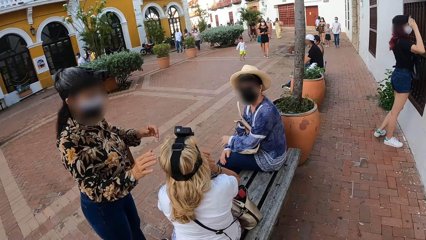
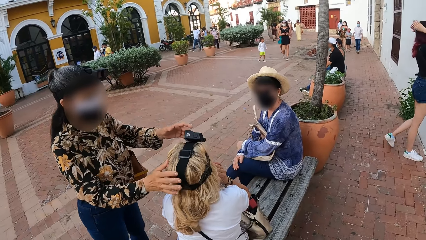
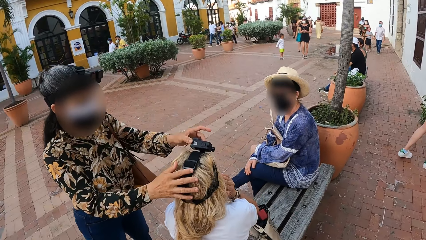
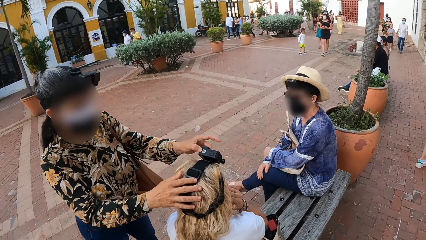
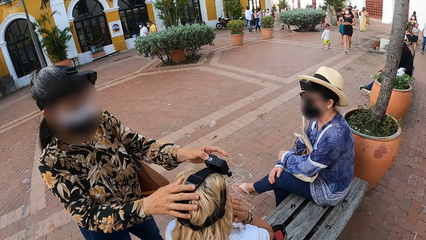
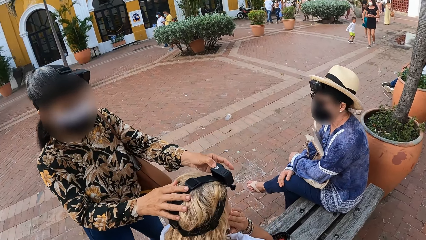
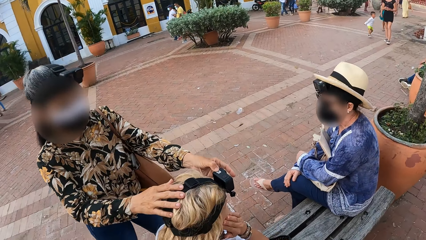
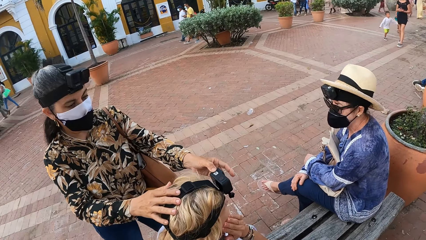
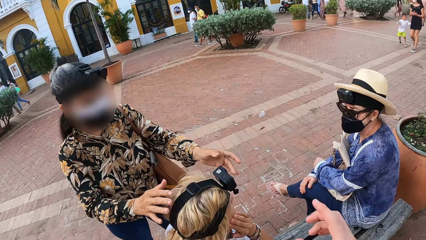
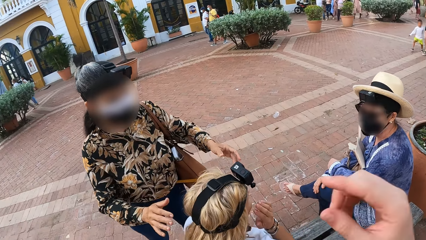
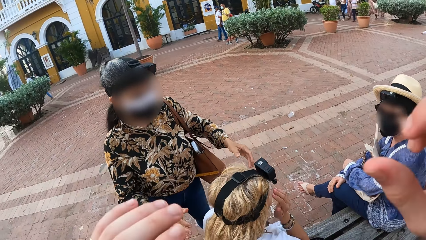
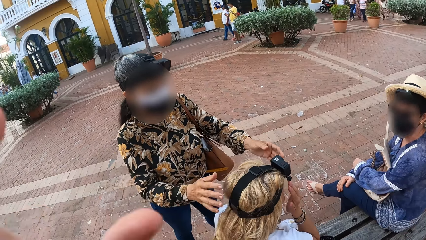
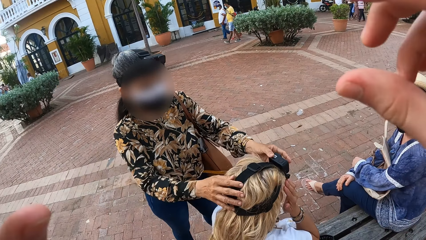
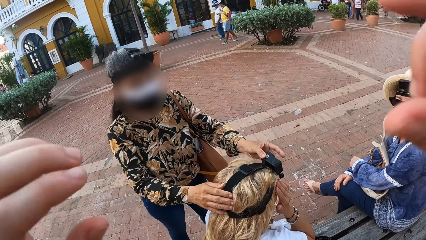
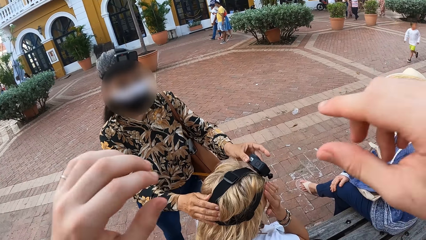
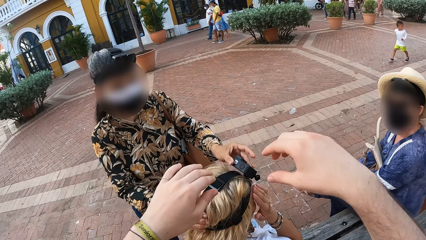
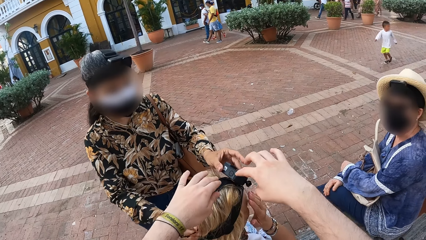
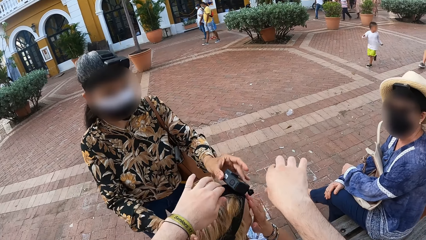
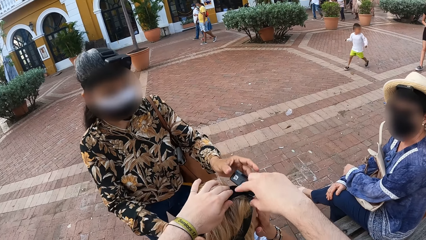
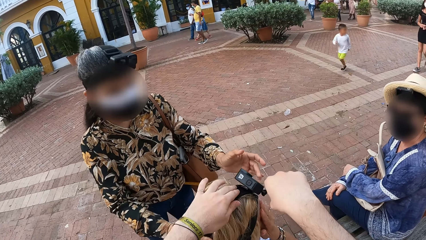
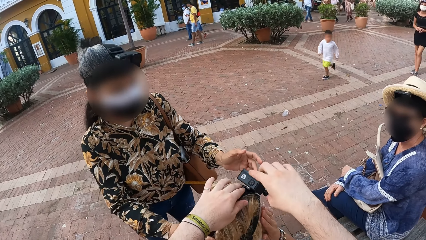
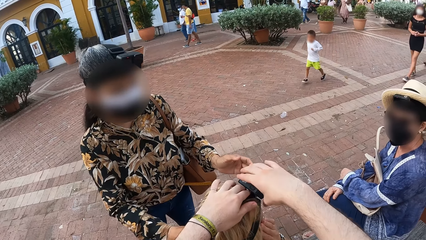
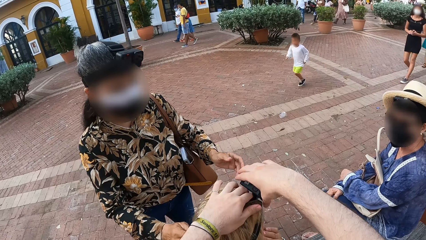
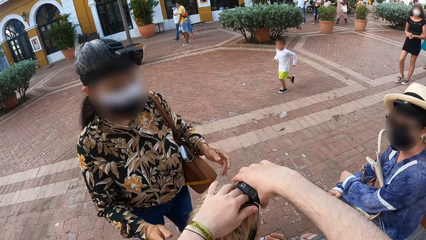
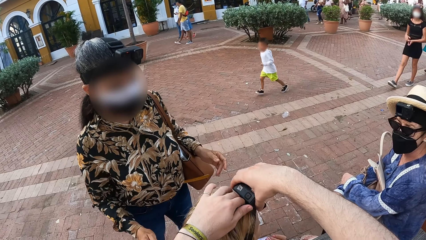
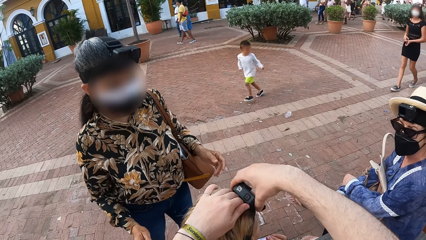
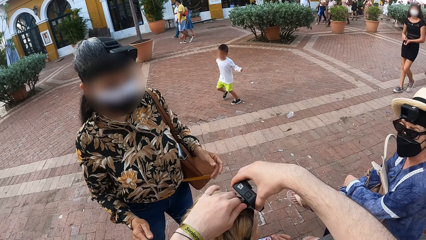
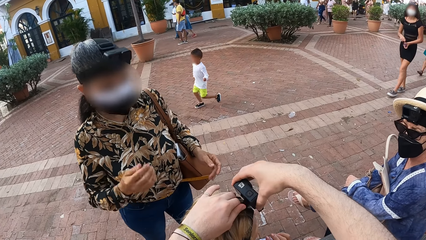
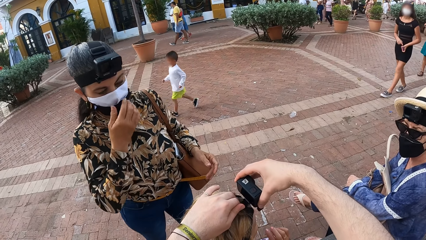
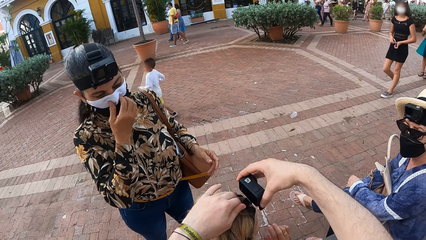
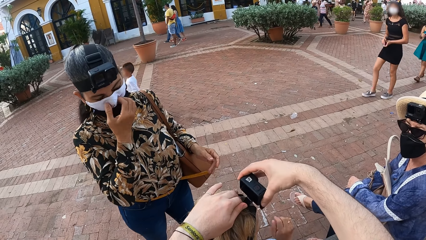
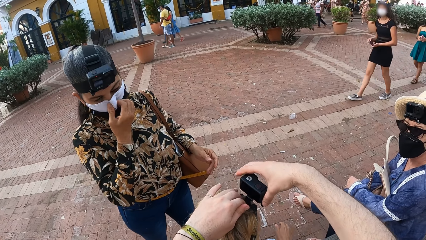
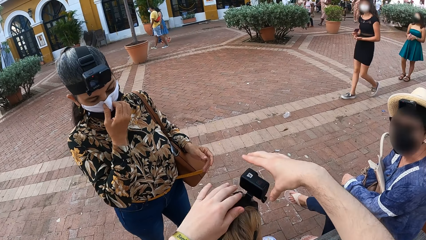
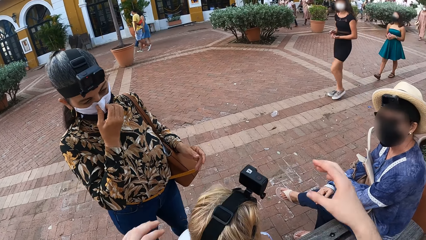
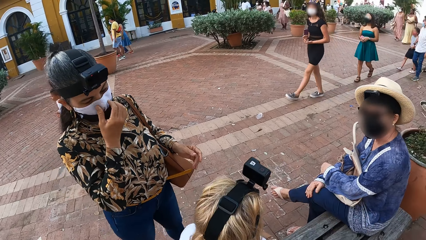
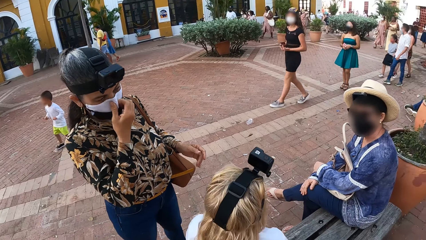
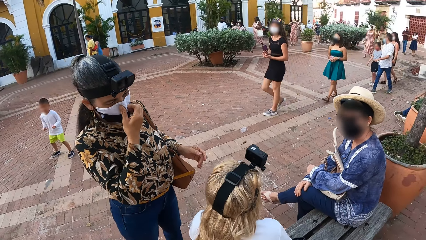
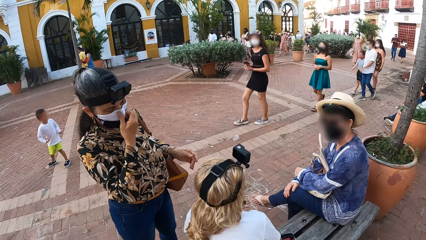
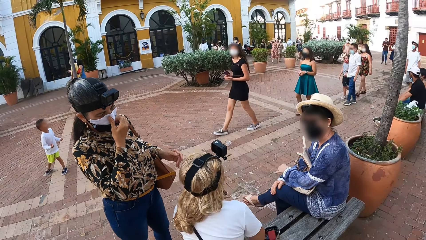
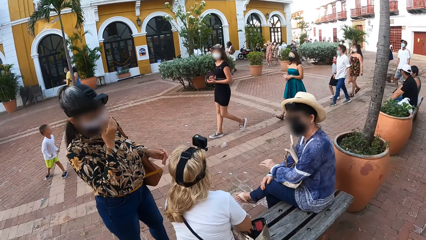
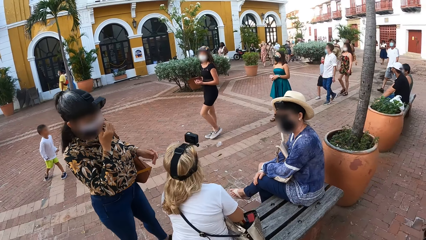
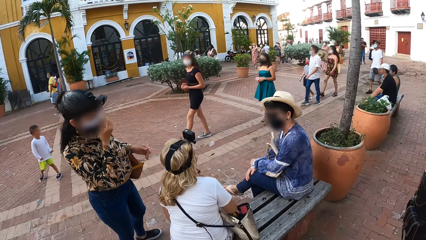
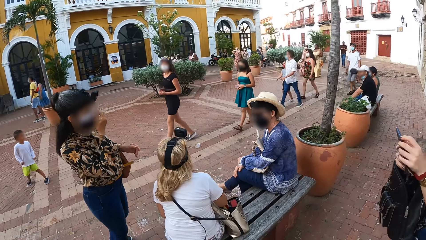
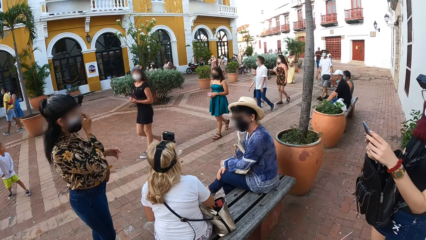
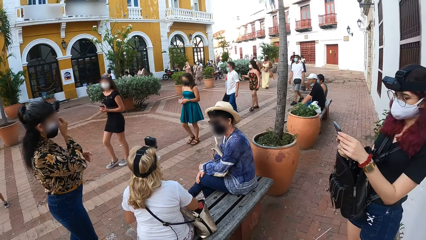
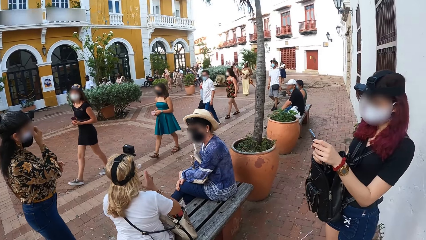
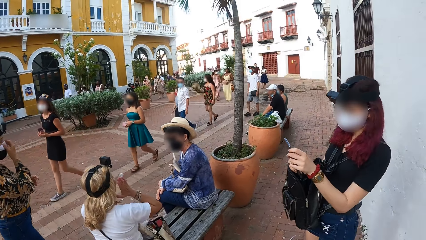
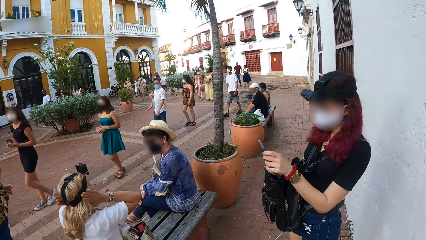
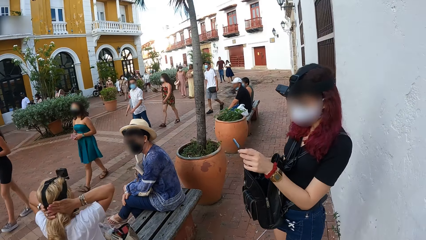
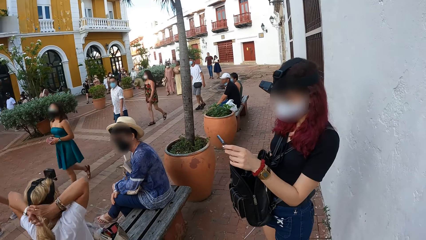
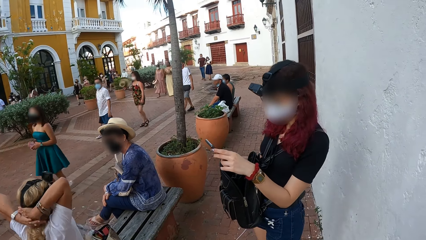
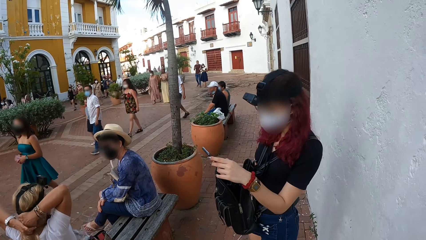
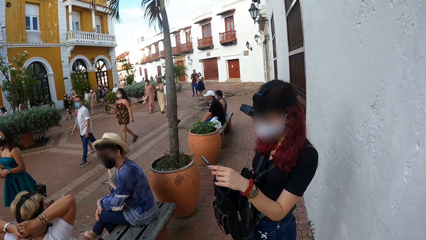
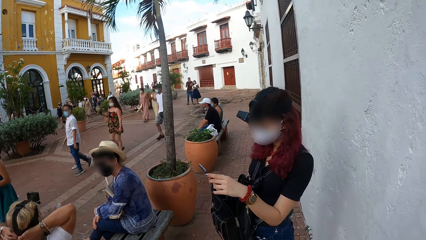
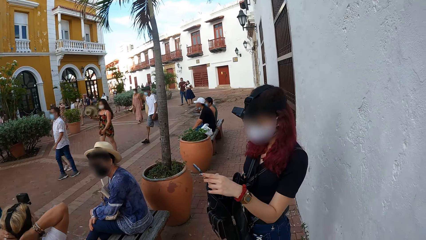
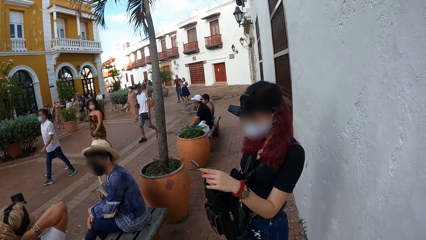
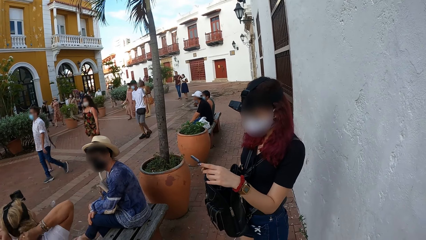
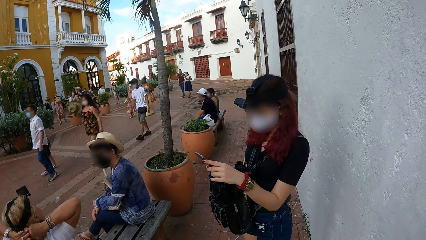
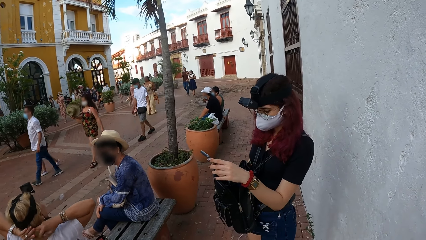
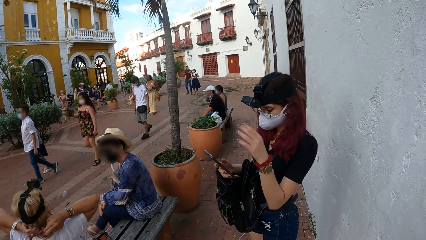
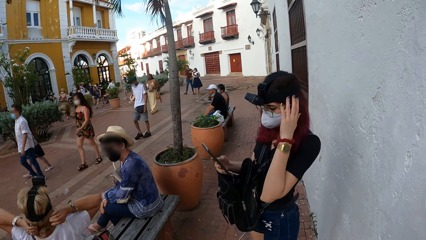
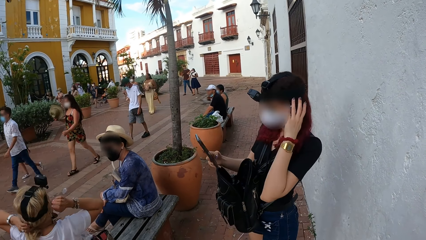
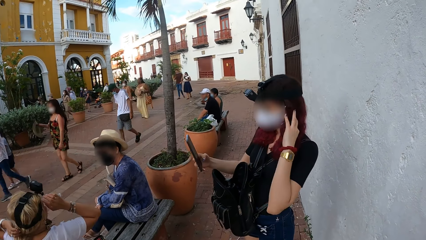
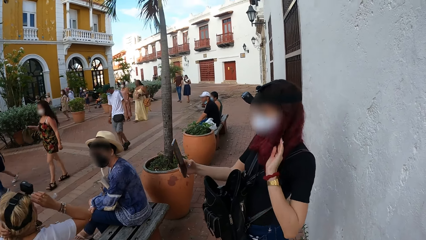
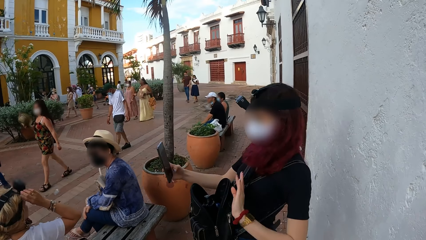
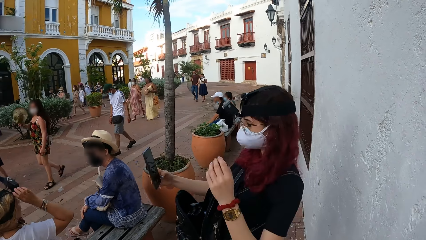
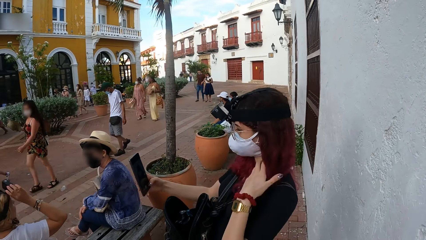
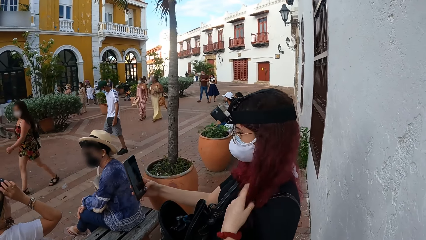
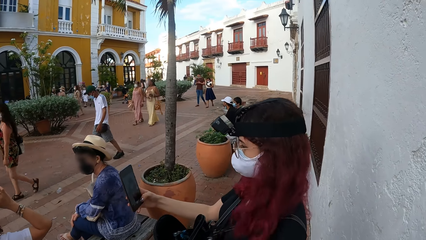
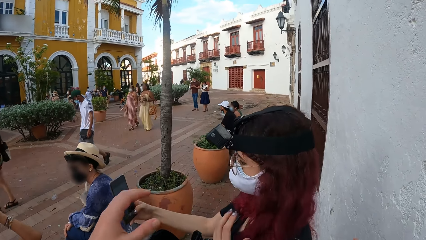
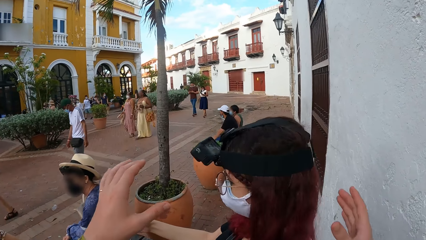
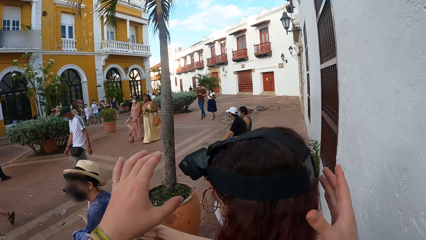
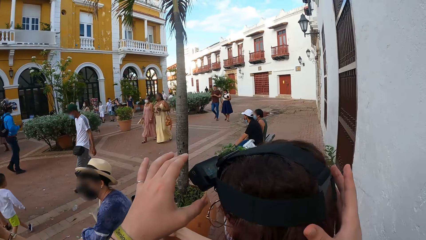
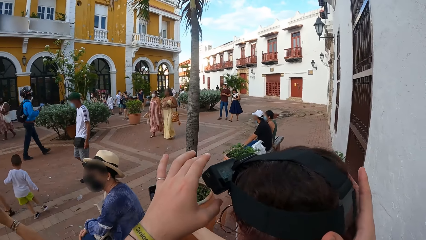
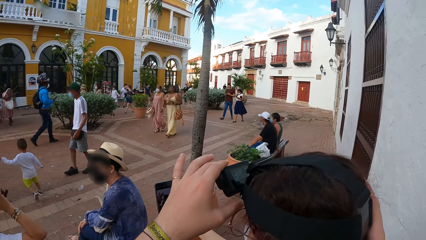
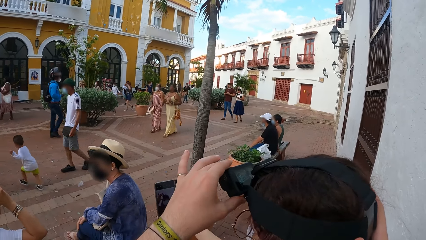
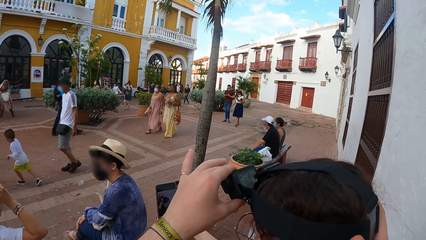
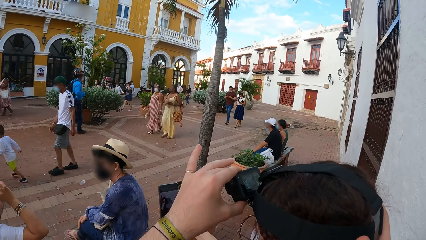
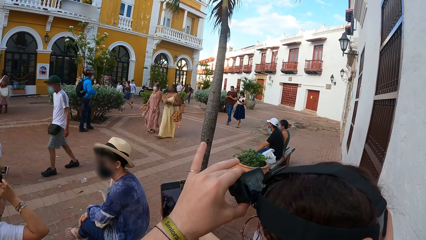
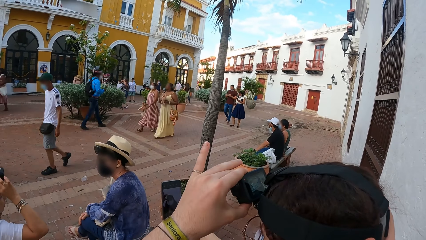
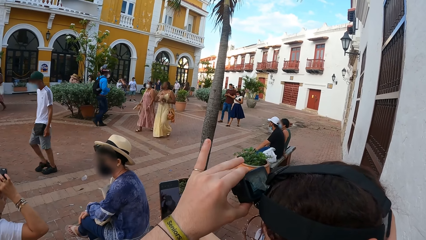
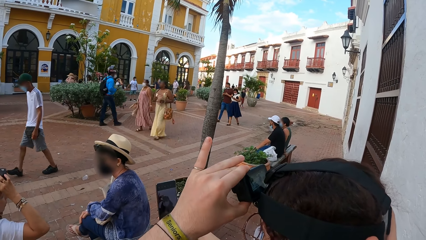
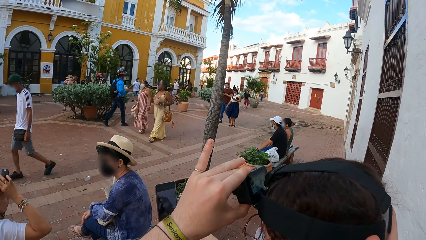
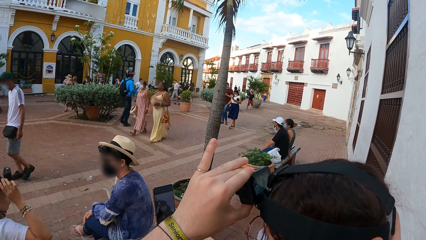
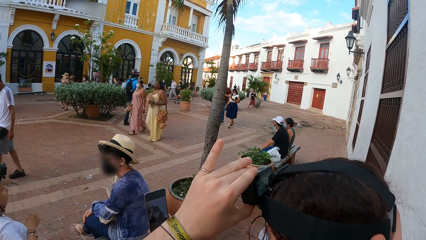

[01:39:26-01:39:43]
A woman adjusts the camera on another woman's head with her hands. The camera wearer interacts with the first woman. The other woman wipes her forehead with her right hand. The camera wearer adjusts the camera on the other woman's head with his hands. The first woman scratches her nose with her right hand. She touches the nose. A third woman operates a phone with her hands. The second woman packs her hair with her hands. The third woman touches her hair with her left hand. The second woman touches the camera on her head with her right hand. The camera wearer adjusts the camera on the third woman's head with his hands.
